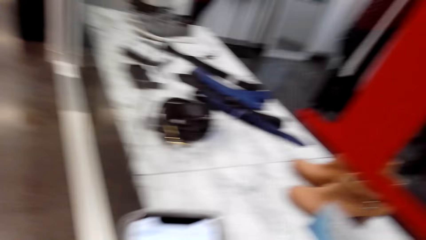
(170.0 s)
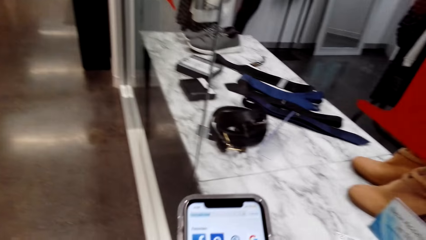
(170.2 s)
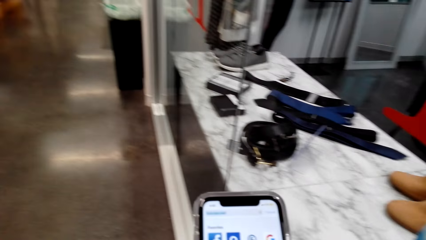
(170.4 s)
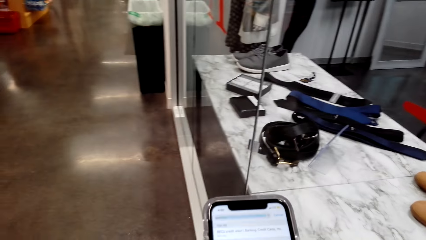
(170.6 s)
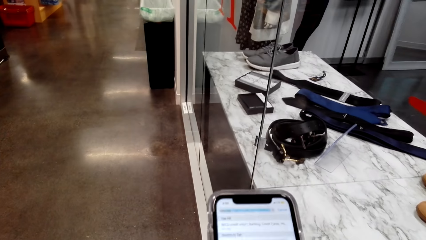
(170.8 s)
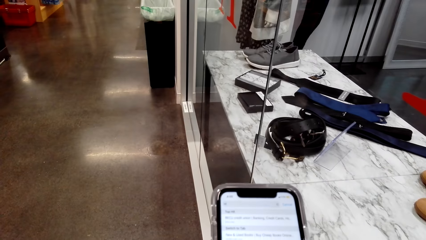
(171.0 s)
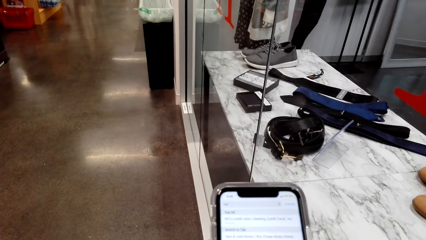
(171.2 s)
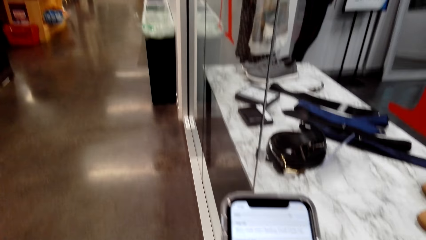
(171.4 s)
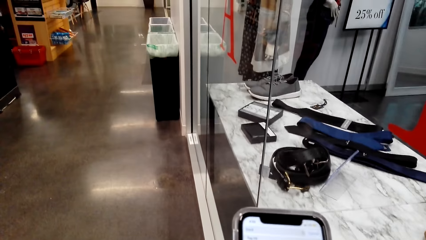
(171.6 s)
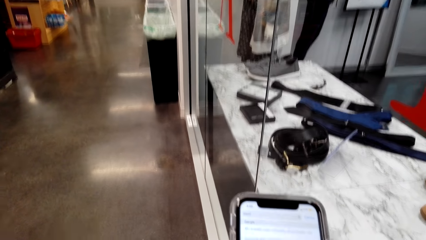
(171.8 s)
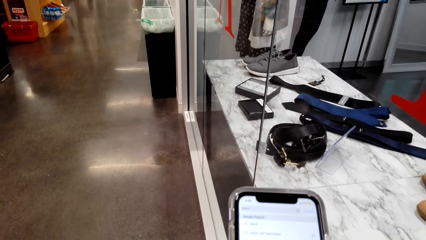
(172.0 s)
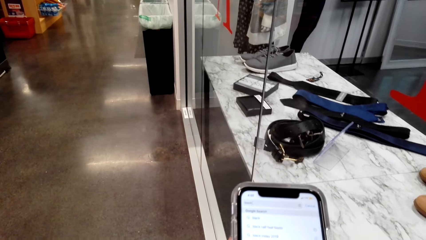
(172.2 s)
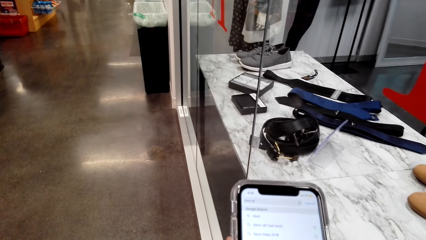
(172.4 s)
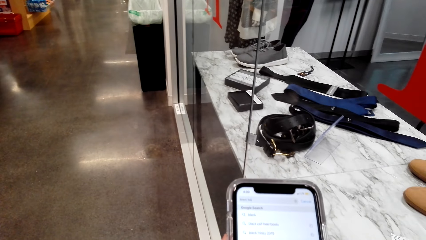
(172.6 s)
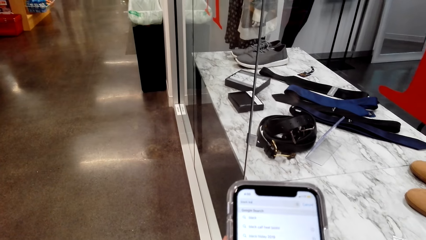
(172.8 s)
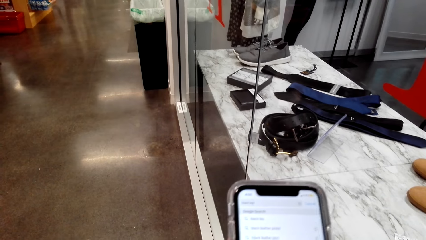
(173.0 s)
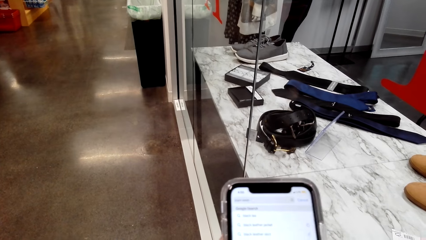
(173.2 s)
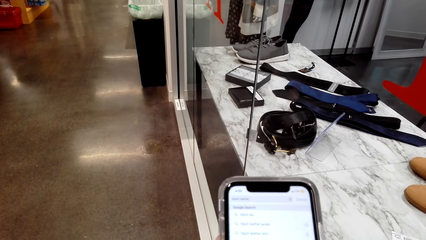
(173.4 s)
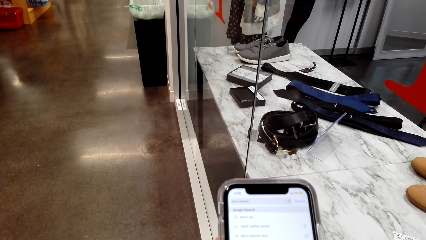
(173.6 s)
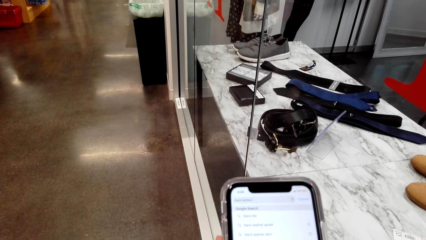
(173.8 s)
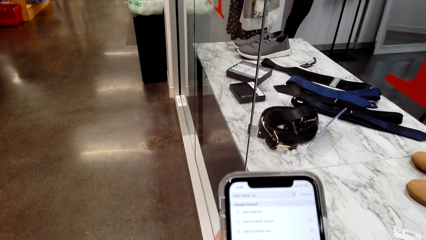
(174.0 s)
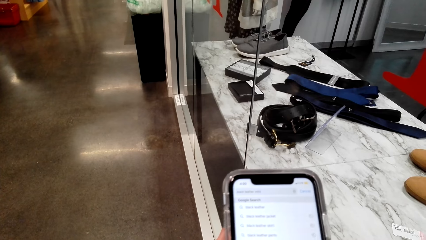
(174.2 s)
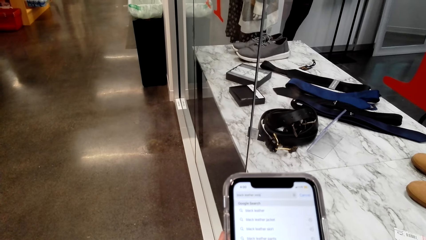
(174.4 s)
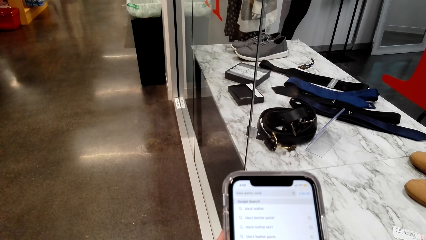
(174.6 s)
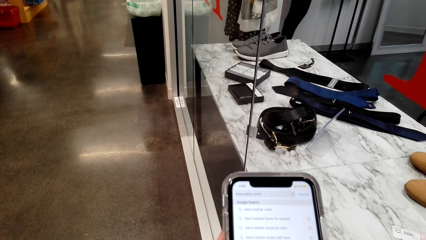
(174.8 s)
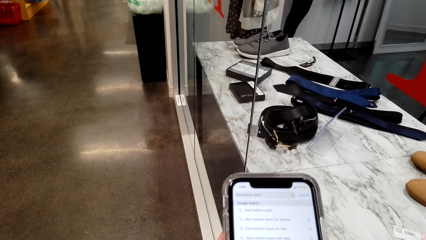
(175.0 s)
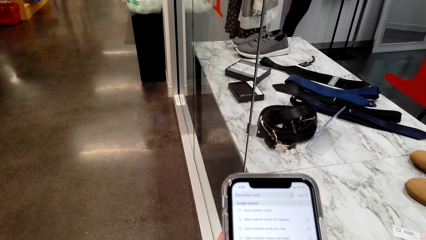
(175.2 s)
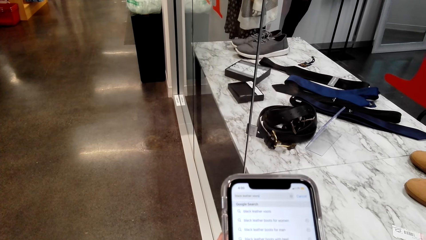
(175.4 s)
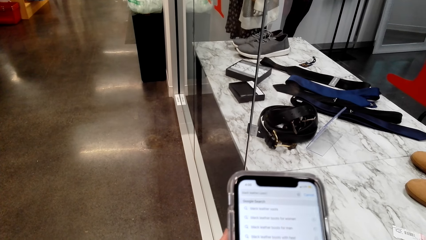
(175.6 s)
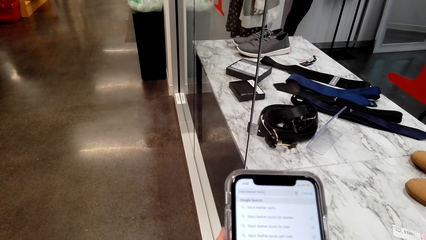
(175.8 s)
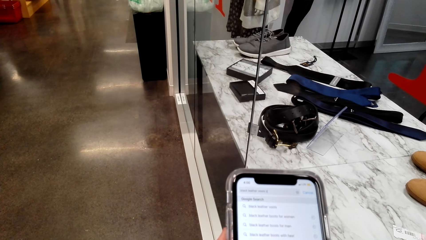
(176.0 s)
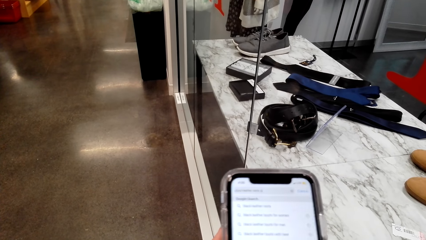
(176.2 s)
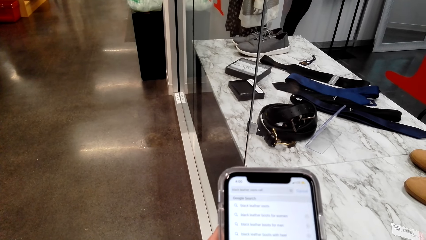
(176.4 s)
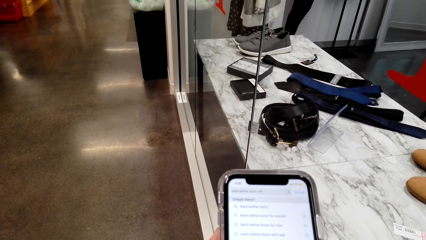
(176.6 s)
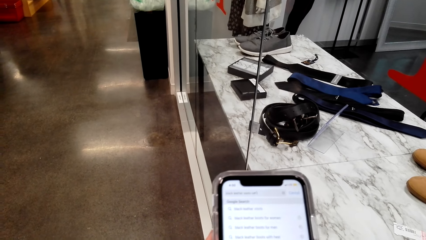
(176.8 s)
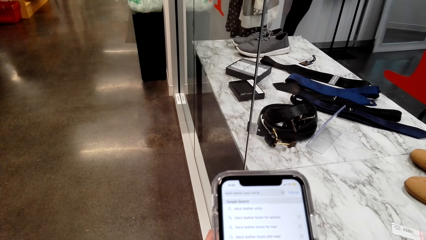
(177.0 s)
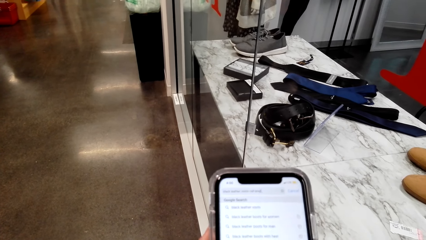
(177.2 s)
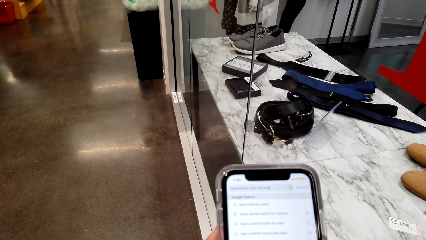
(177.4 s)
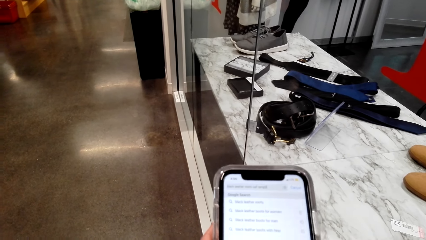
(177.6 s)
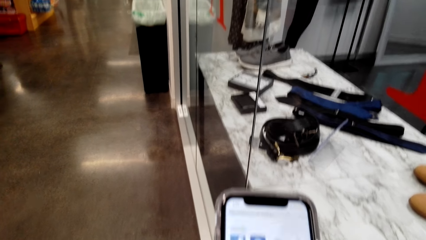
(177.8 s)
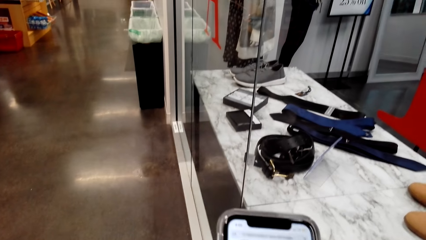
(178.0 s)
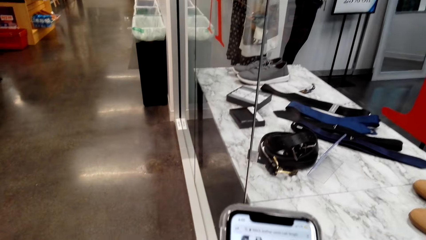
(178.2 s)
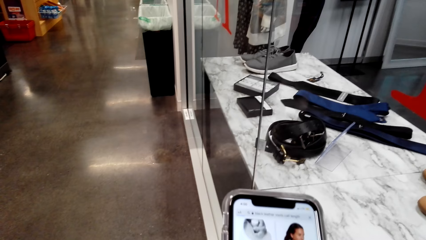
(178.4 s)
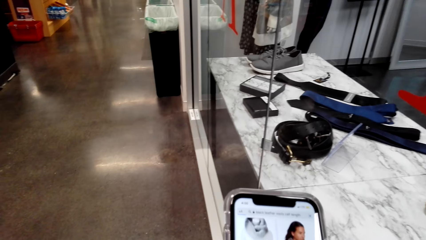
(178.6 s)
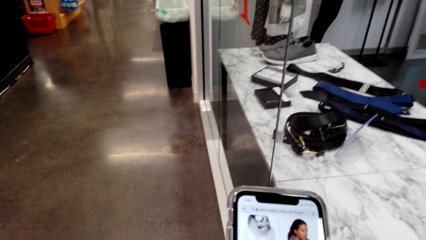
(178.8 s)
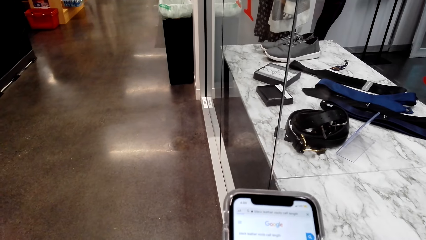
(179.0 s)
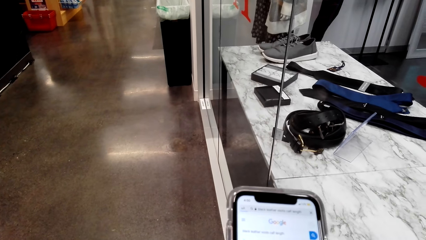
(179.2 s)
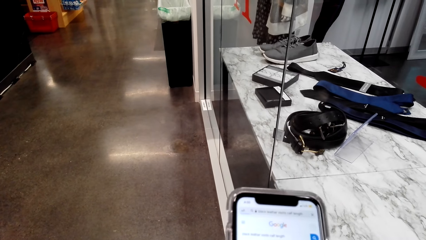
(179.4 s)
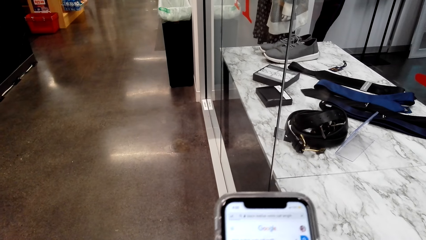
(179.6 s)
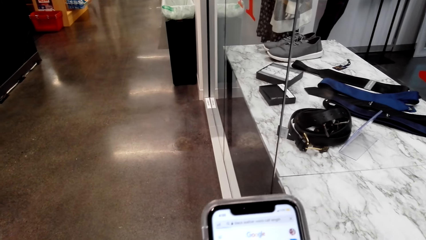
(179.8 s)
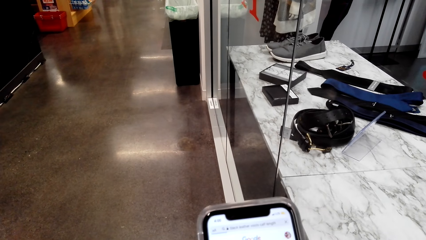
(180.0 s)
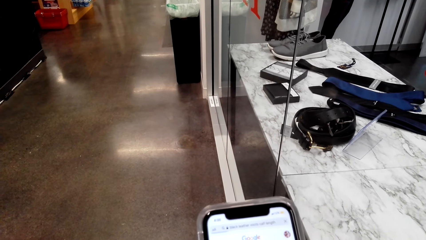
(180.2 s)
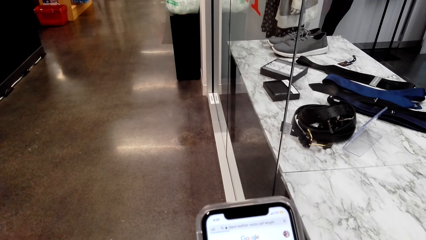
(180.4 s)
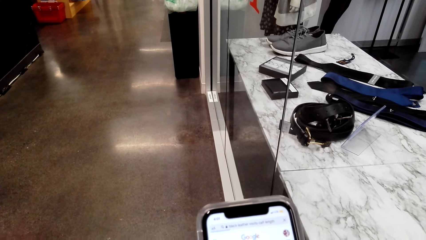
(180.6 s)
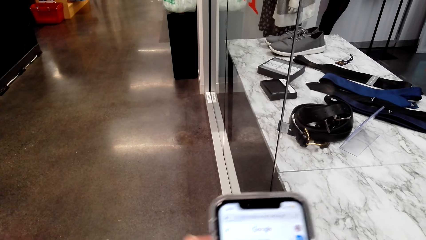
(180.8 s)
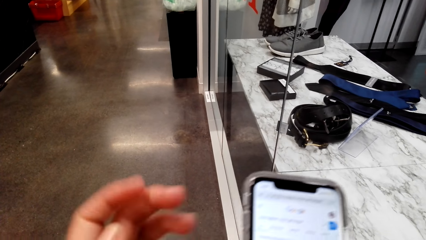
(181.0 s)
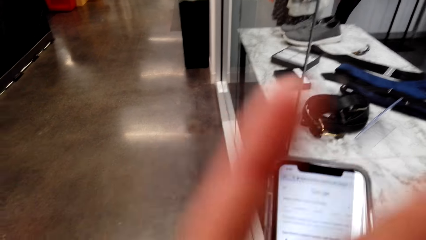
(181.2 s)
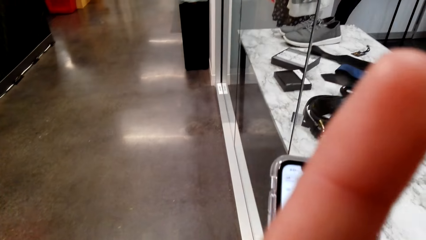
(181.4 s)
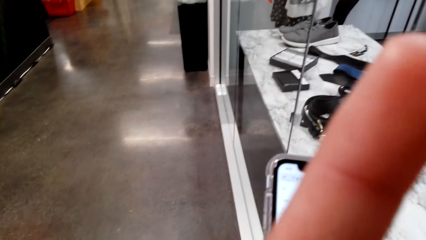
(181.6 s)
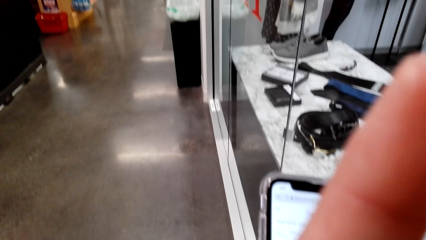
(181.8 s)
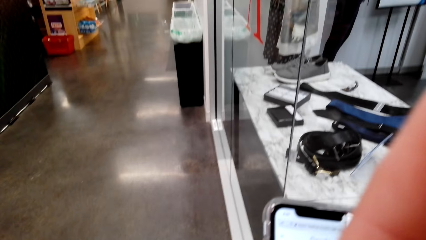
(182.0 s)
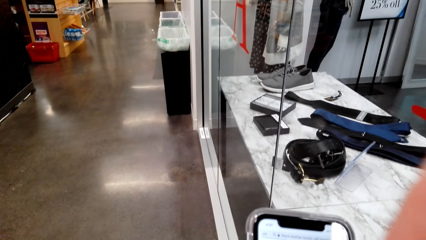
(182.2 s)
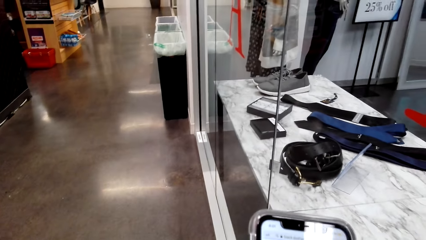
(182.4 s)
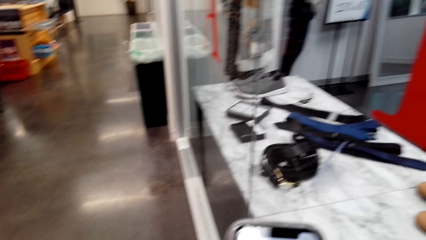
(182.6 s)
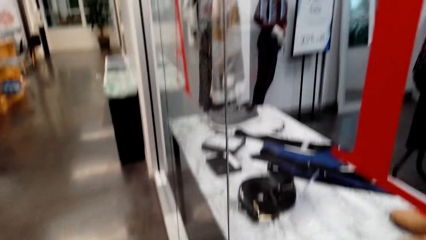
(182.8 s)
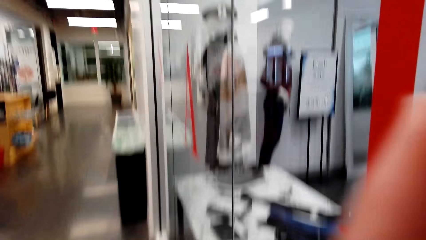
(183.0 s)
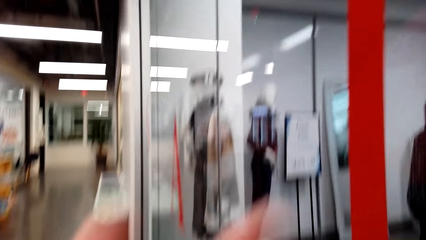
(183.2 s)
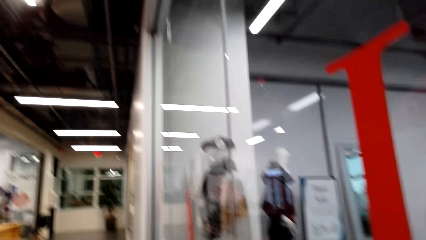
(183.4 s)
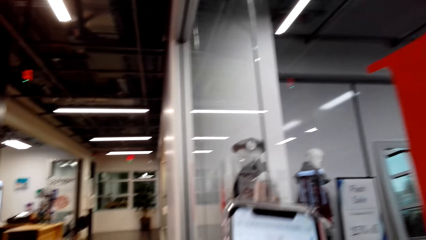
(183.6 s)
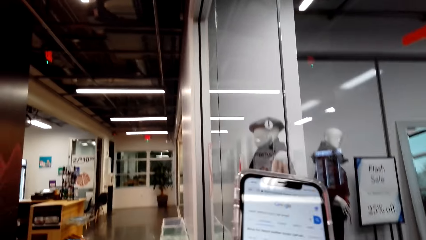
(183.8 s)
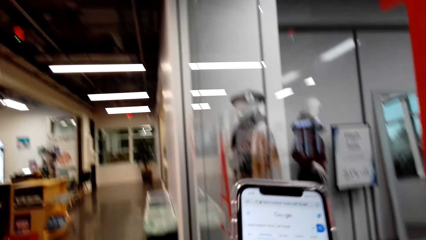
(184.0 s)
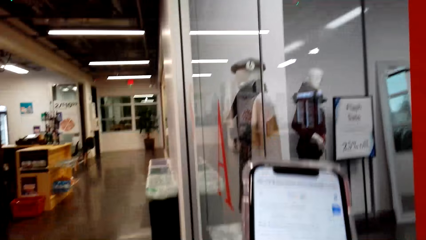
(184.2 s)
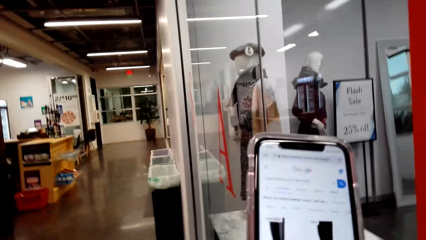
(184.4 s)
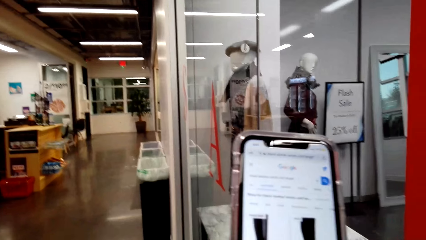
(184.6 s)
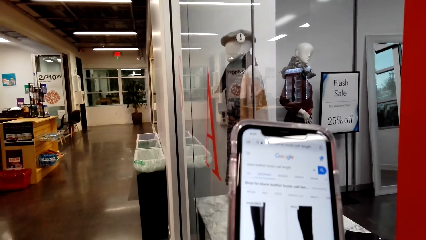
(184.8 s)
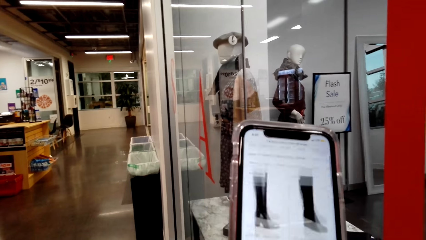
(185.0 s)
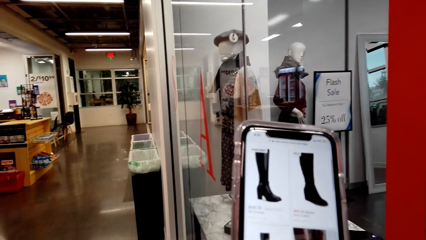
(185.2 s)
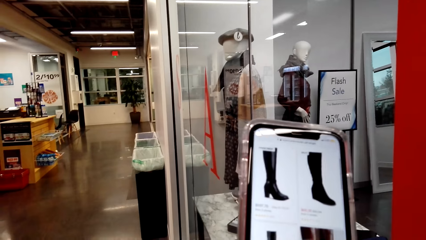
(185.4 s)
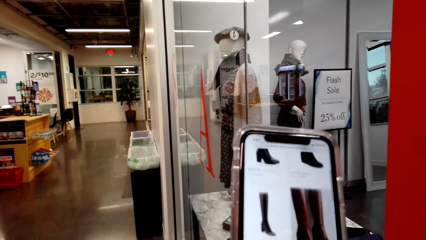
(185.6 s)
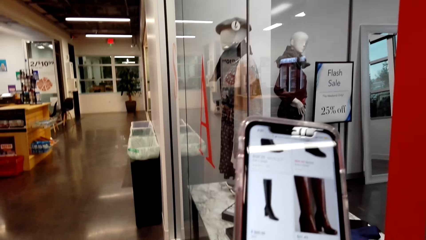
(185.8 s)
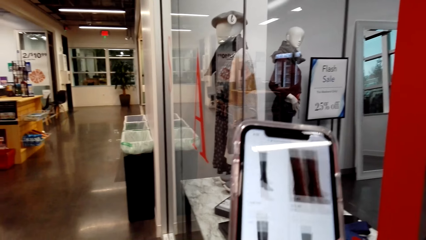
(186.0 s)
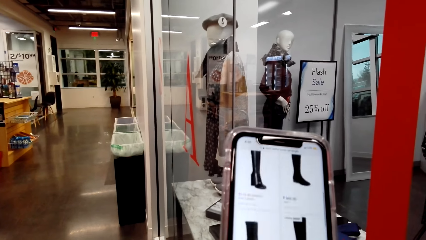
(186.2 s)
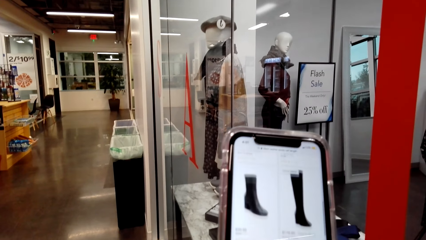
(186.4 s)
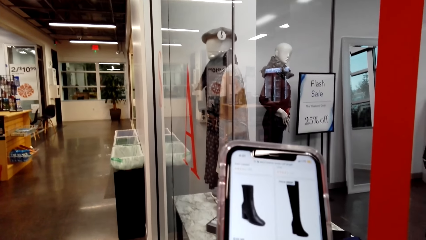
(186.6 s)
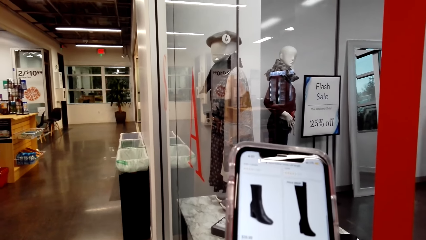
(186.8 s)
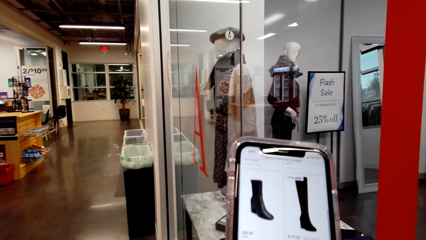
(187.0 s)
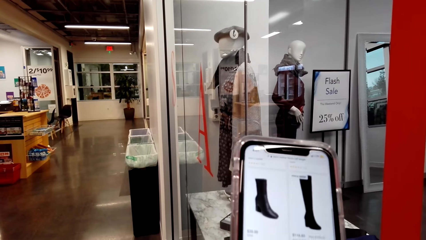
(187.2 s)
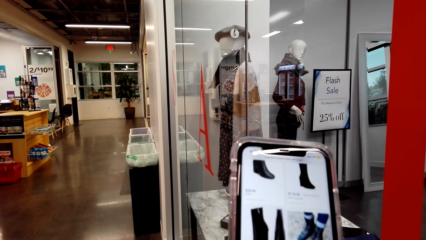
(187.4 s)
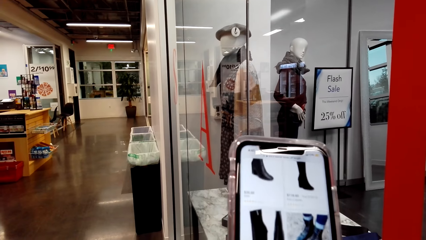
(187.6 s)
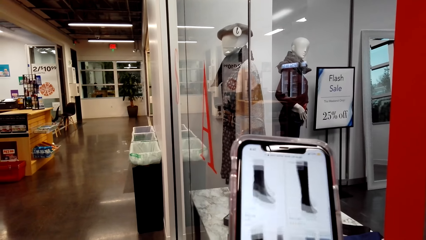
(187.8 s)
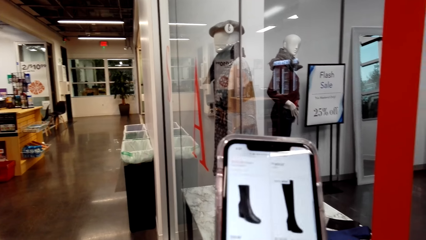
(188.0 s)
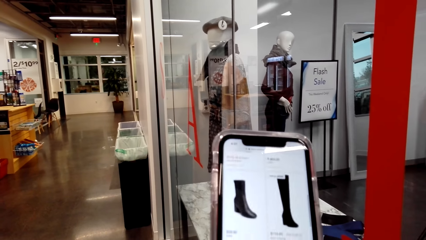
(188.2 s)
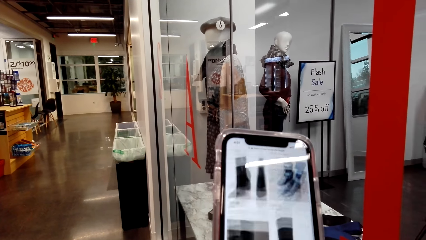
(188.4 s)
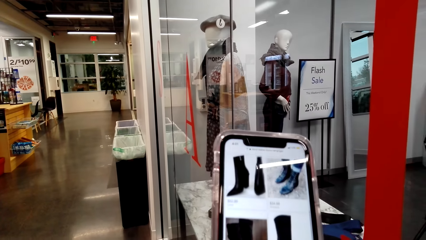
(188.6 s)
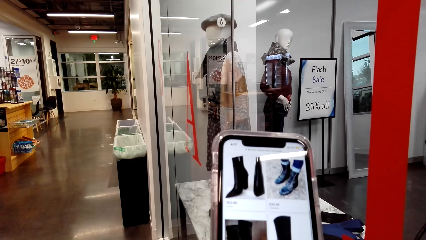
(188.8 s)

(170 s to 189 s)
The camera wearer operates a phone with her hands. She holds her chin with her hand. She operates the phone with her hands.
